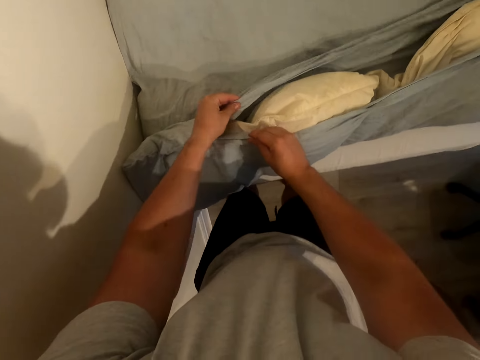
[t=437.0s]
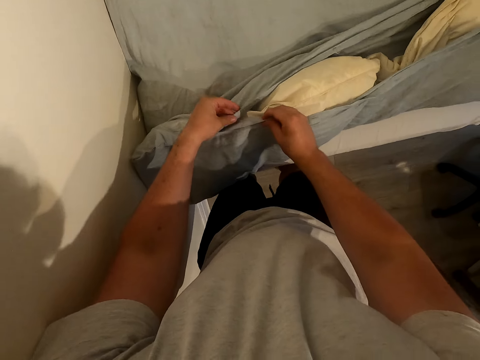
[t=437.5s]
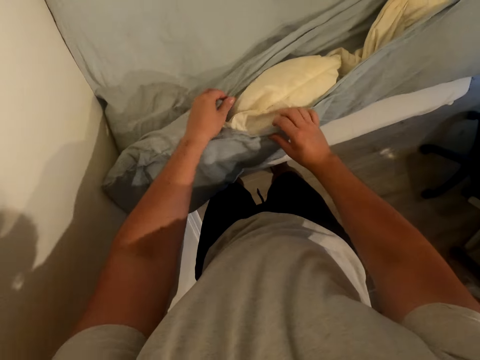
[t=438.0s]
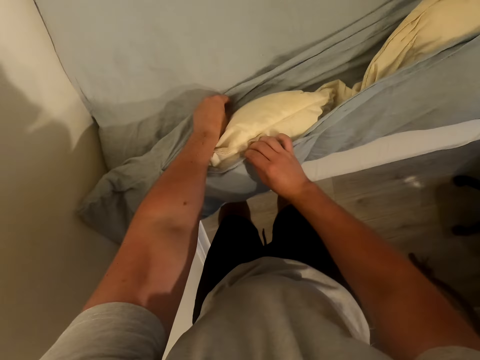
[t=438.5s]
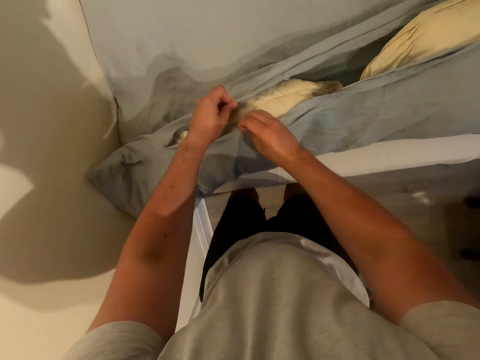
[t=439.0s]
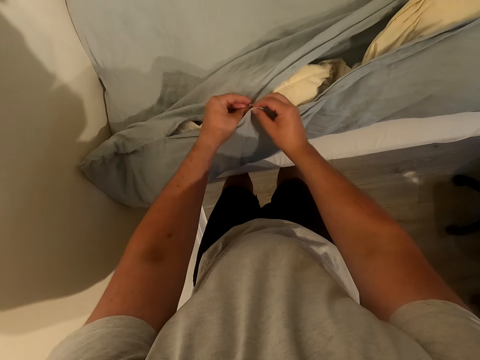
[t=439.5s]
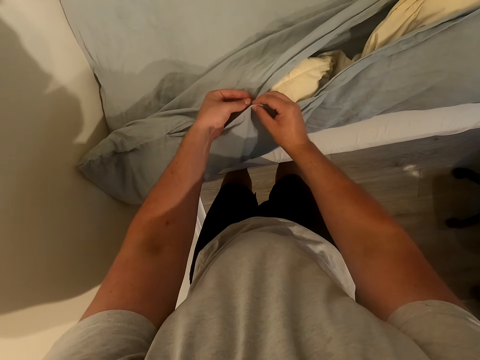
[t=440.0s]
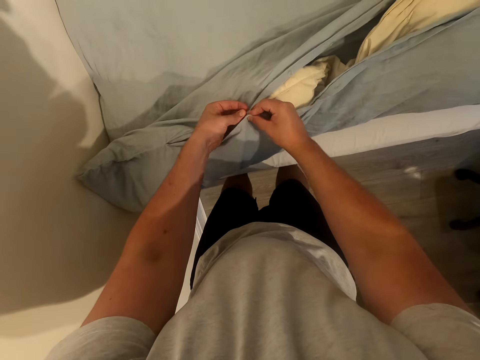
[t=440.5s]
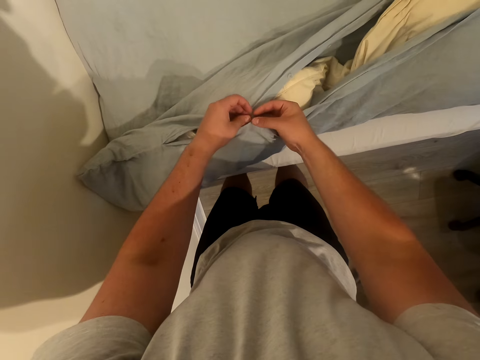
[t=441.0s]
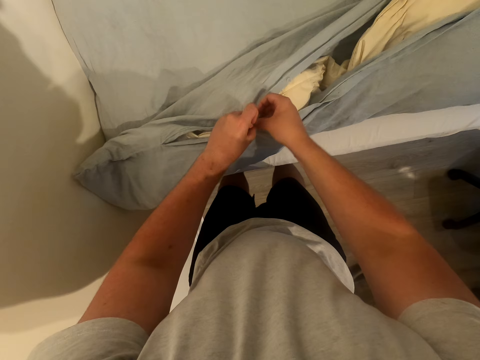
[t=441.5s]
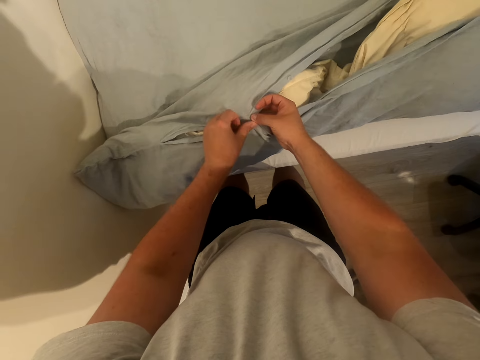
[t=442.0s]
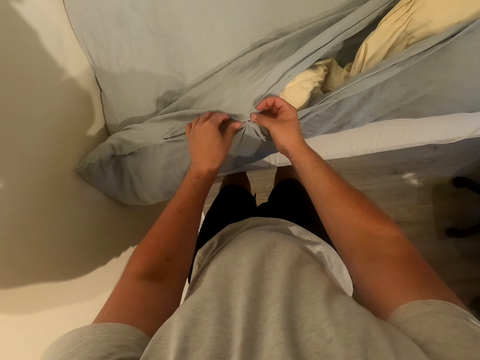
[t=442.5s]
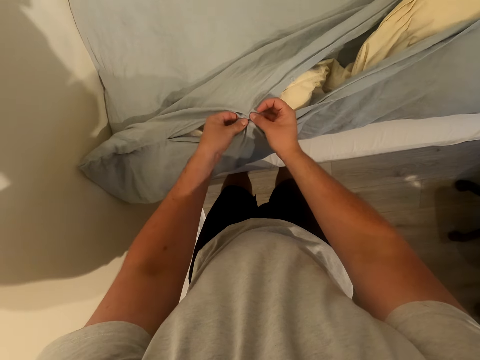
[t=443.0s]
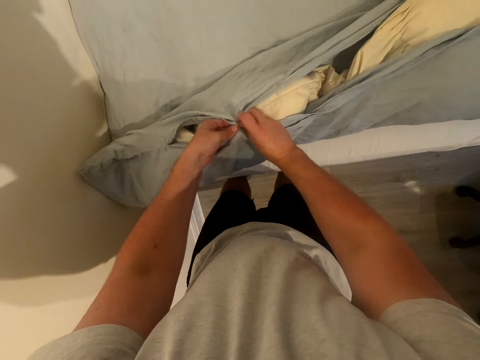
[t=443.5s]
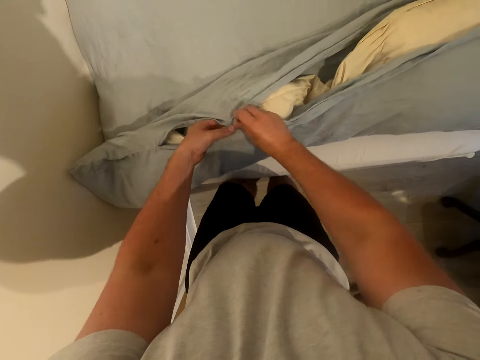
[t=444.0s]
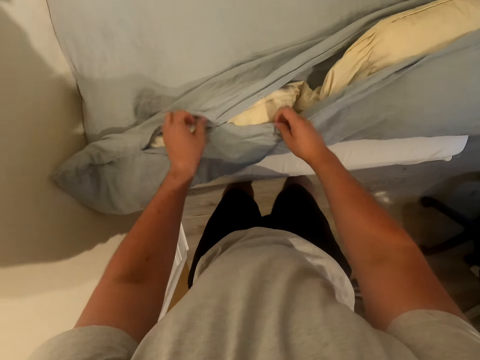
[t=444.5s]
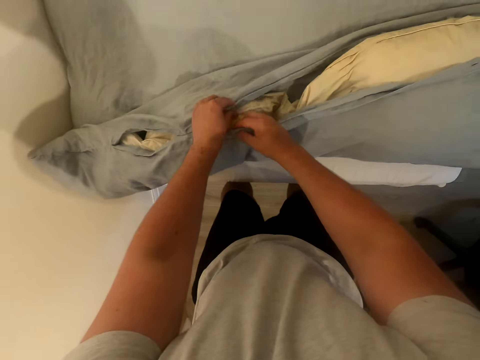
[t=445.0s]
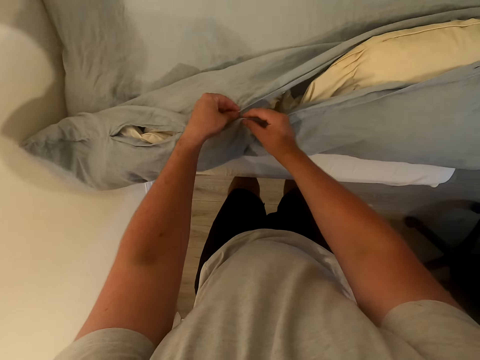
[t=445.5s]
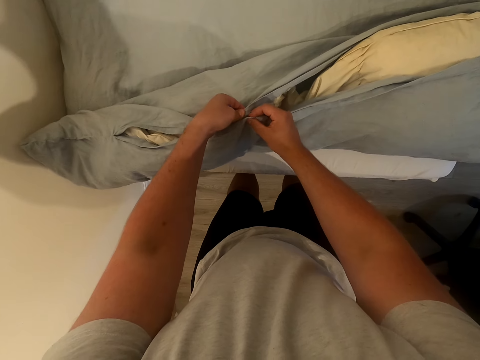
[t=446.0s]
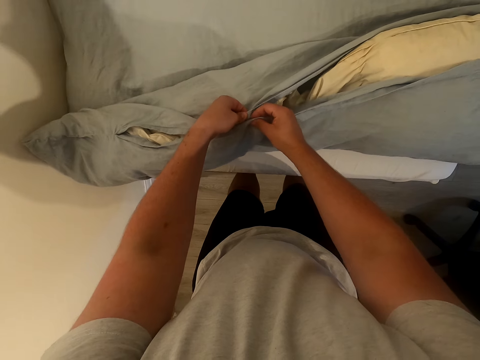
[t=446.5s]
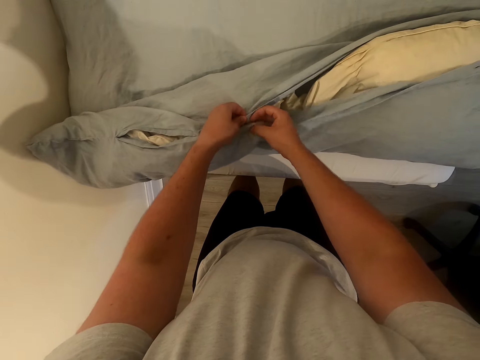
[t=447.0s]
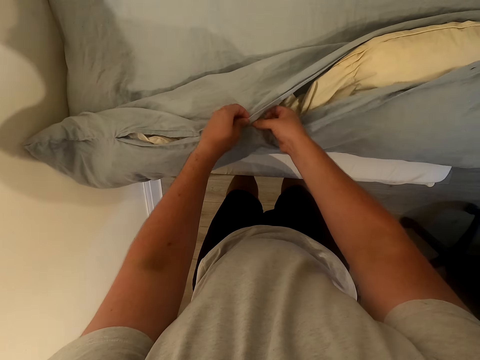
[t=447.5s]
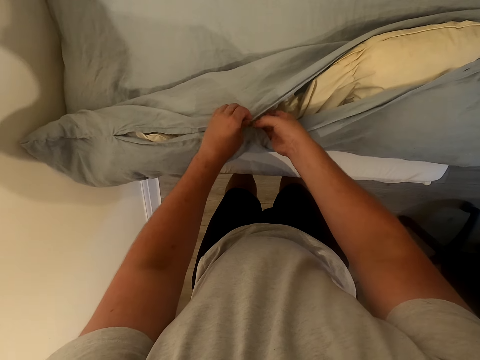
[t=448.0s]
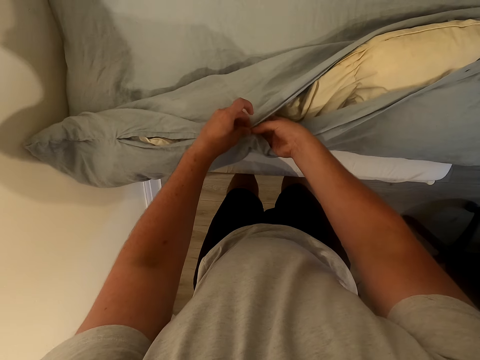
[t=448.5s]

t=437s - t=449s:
The camera wearer buttons the duvet cover. They move. They button the duvet cover again.

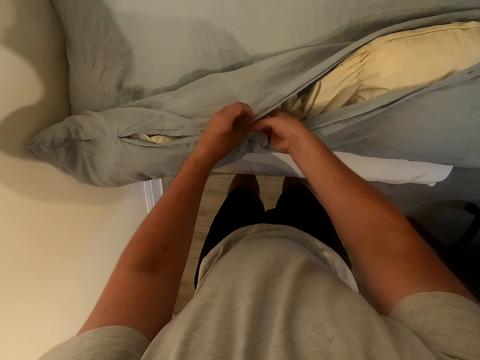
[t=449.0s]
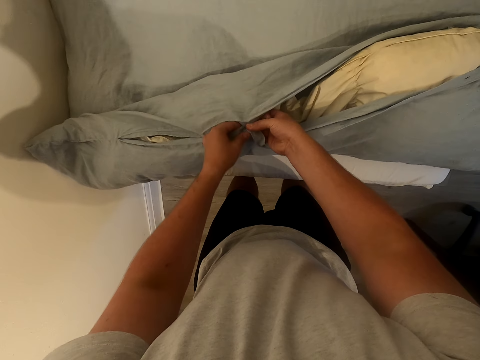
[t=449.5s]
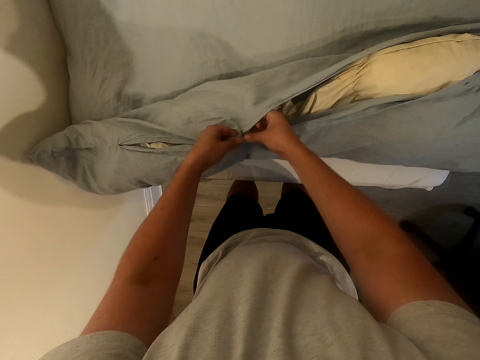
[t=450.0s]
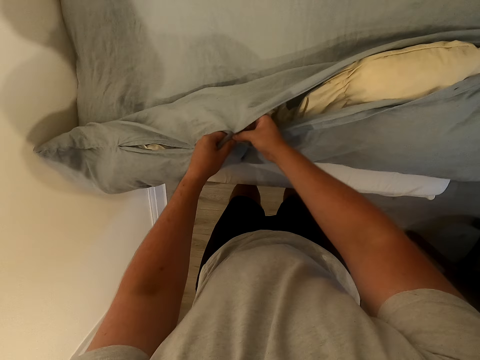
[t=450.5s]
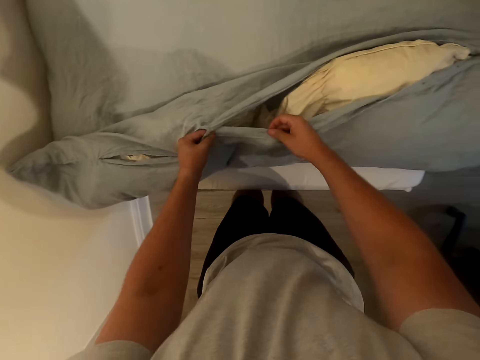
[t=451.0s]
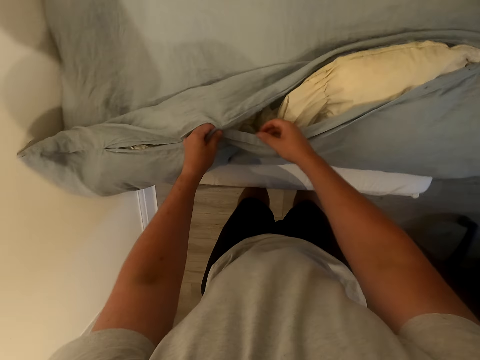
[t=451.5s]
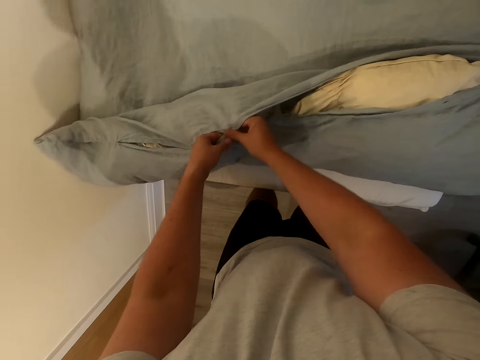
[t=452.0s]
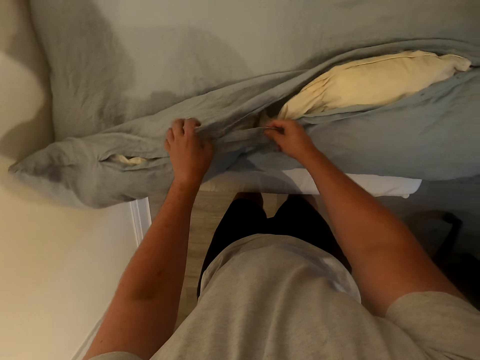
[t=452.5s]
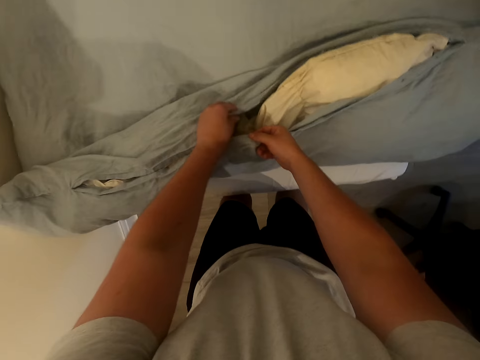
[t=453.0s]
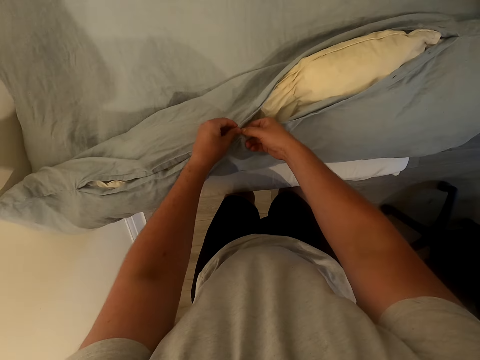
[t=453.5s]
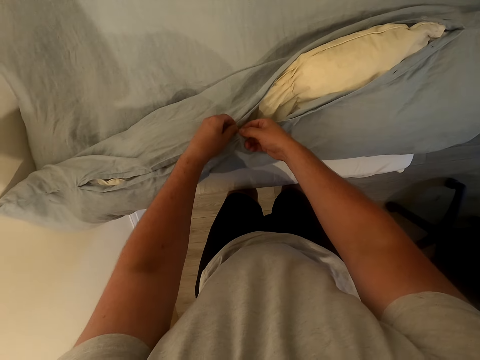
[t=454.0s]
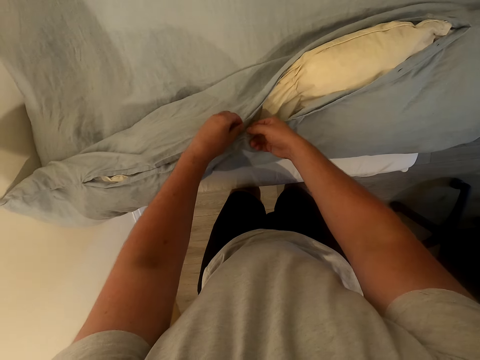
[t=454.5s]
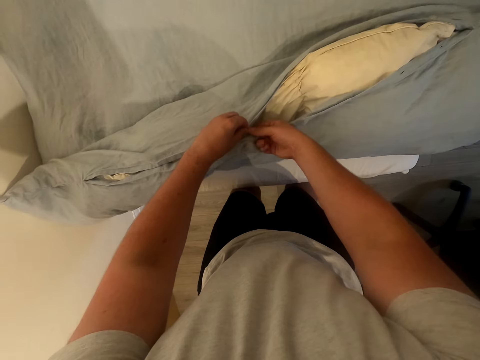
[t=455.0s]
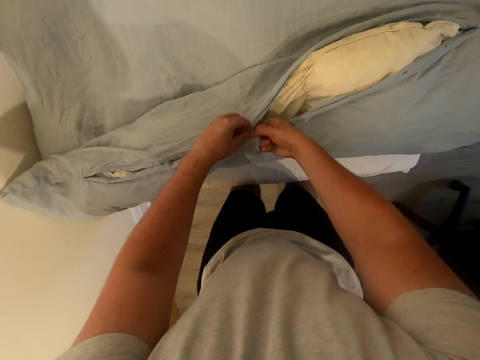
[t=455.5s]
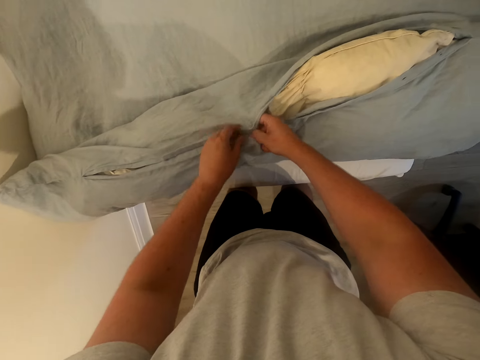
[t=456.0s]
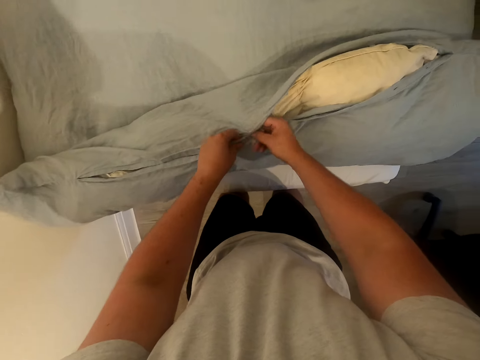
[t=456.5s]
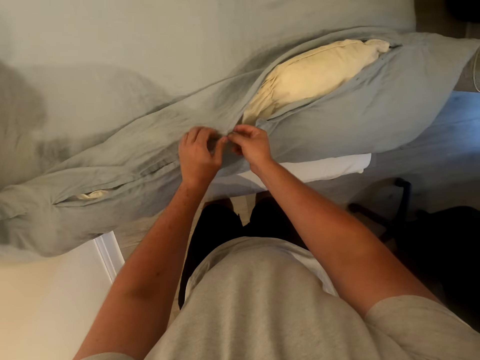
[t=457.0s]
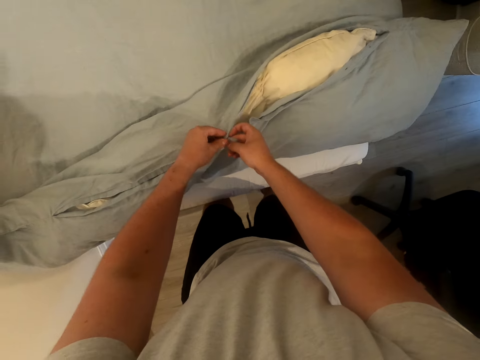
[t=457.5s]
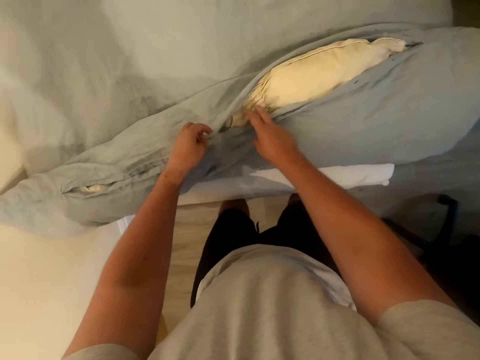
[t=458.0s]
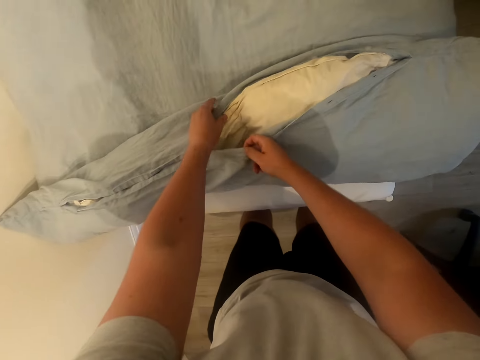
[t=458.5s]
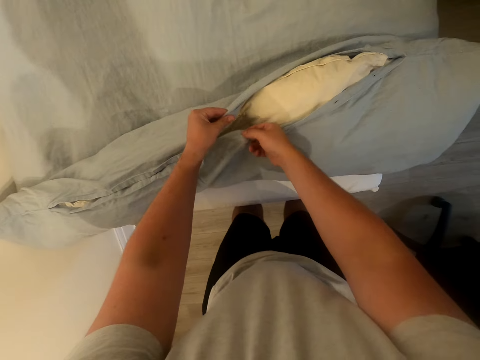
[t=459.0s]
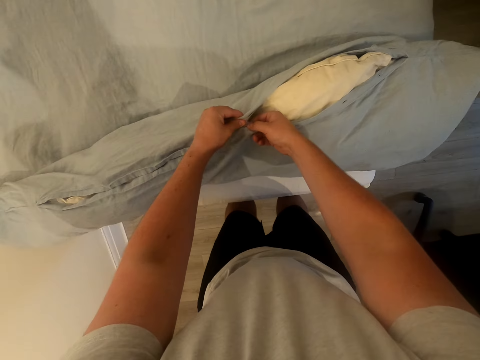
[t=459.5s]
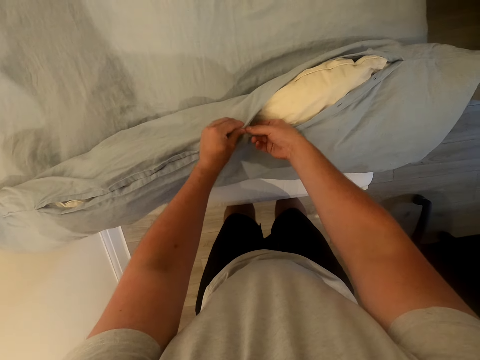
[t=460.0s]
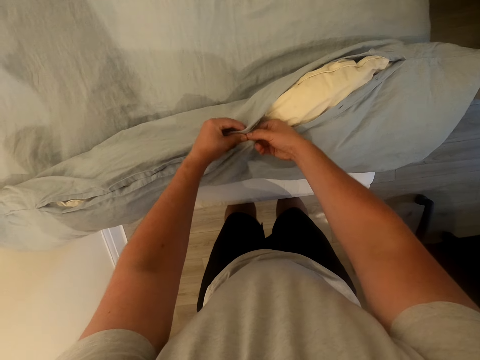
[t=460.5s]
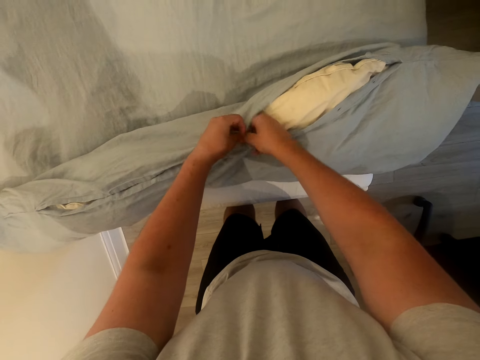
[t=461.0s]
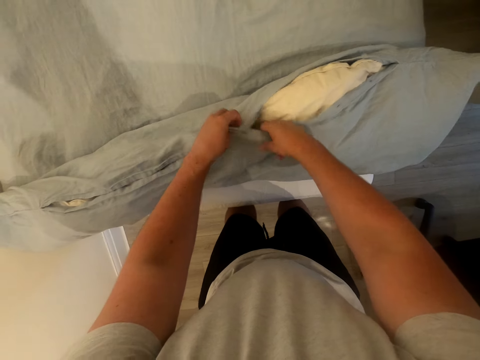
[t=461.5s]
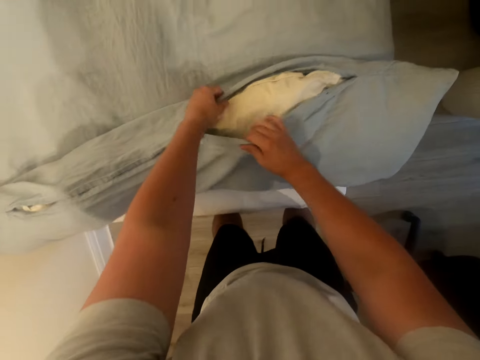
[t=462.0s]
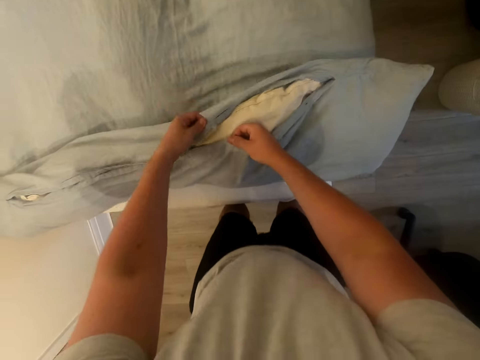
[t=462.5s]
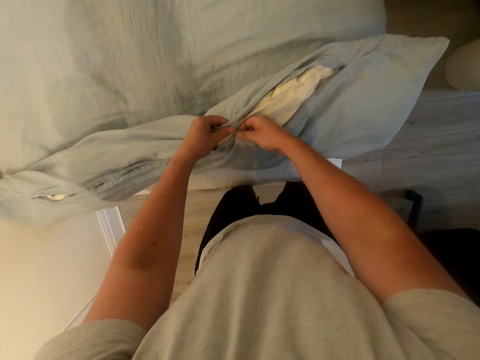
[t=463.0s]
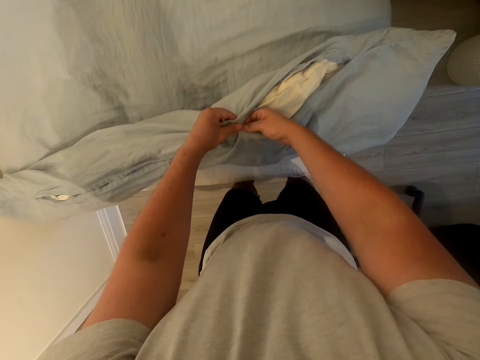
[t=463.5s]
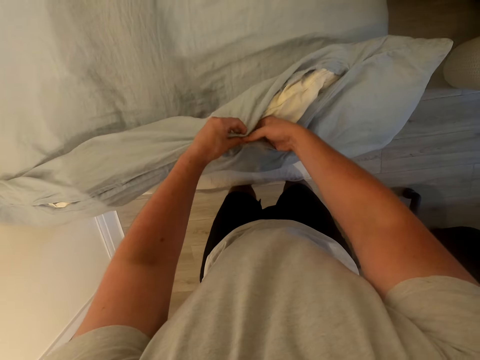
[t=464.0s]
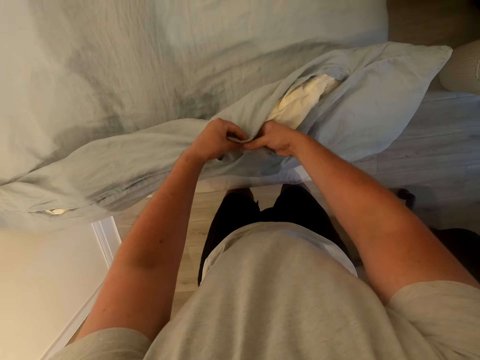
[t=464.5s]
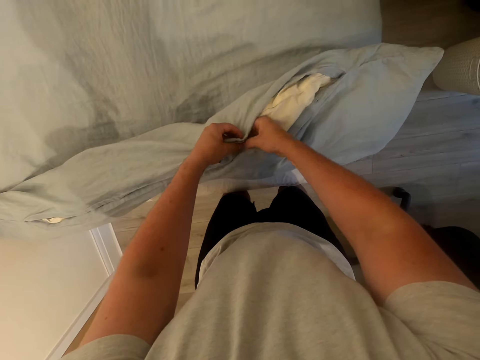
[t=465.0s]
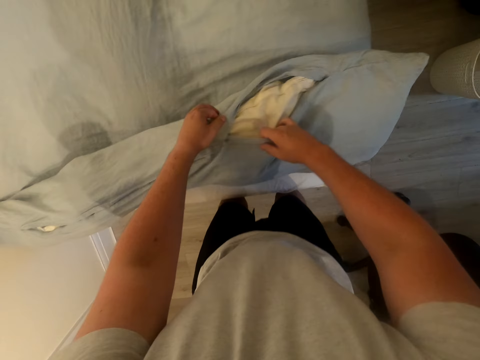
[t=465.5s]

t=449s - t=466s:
The camera wearer moves. They button the duvet cover. They move. They button the duvet cover. They move. They button the duvet cover.
